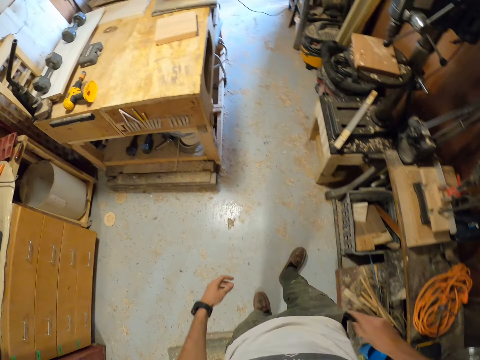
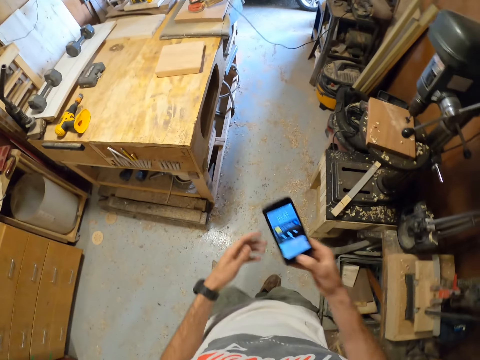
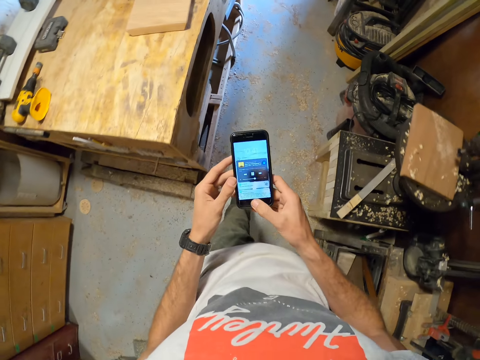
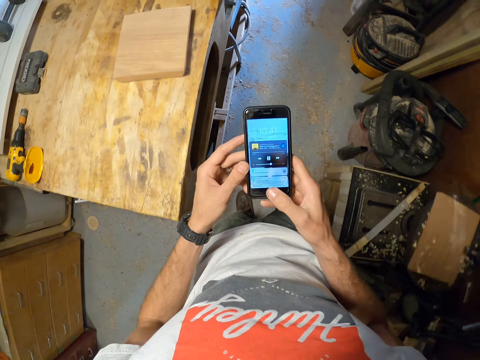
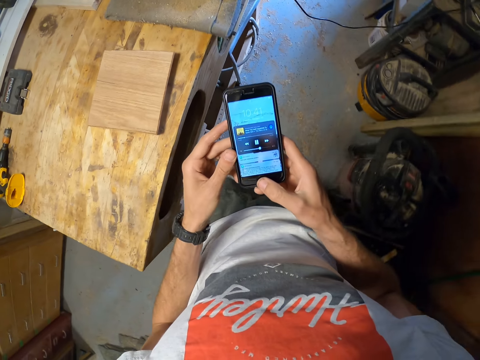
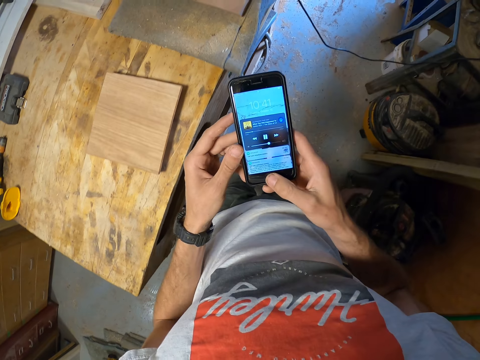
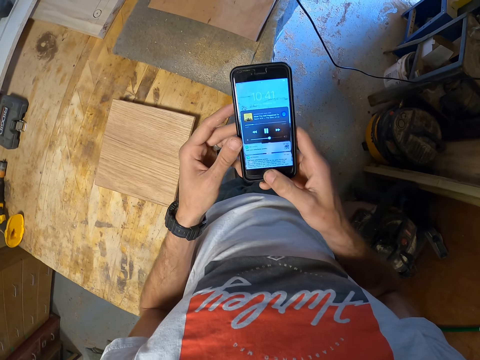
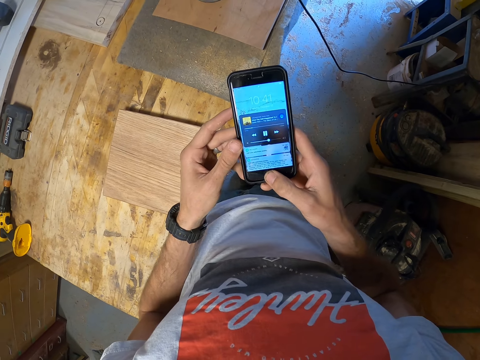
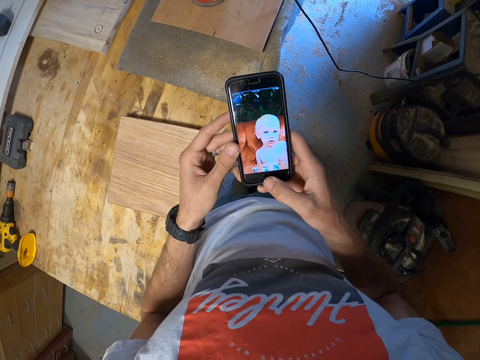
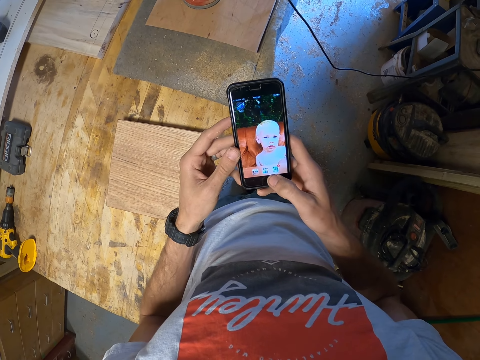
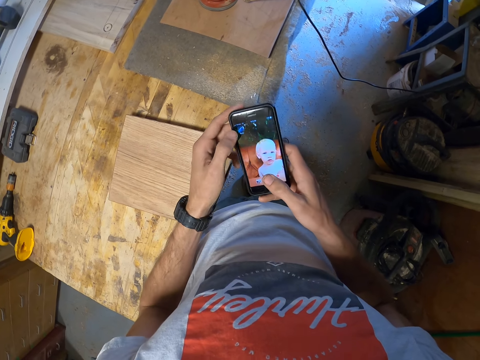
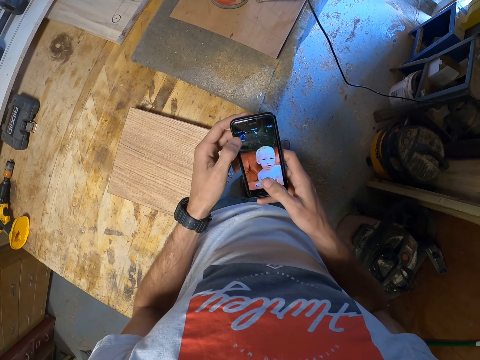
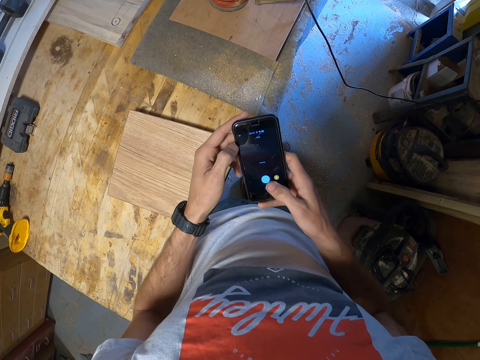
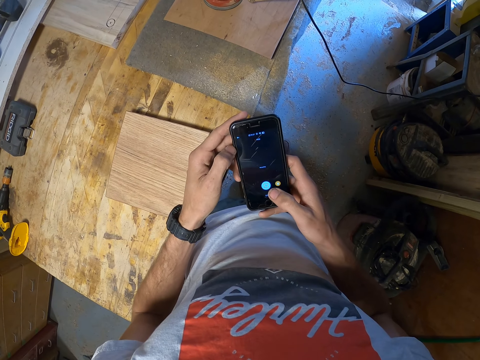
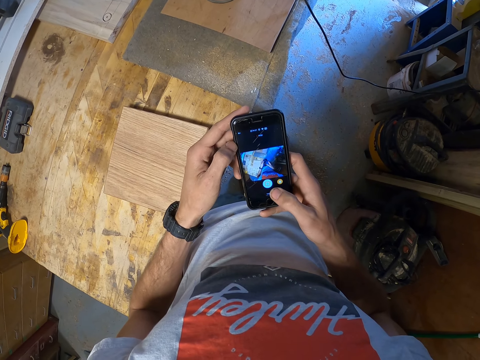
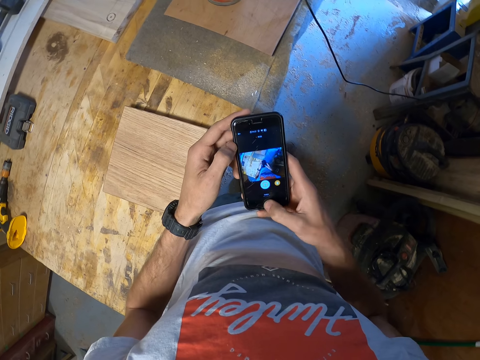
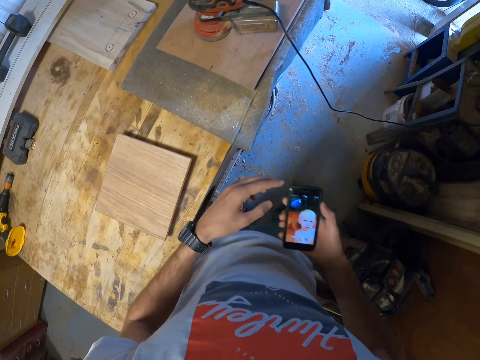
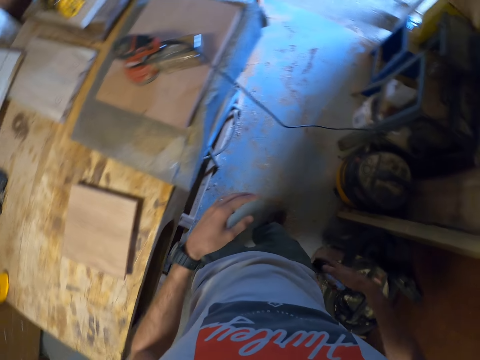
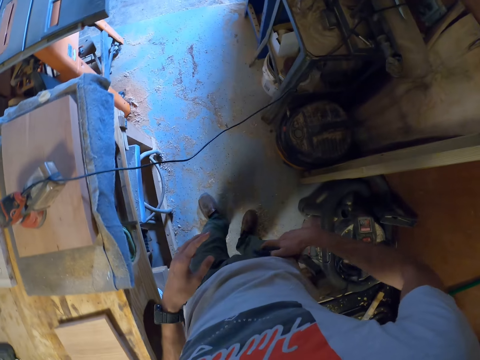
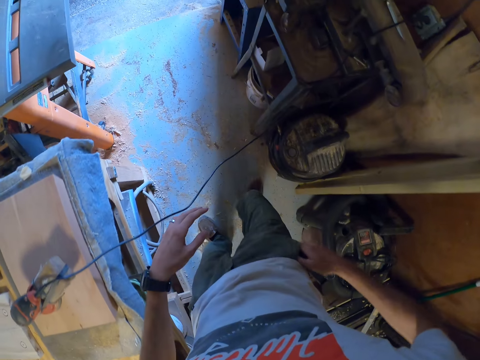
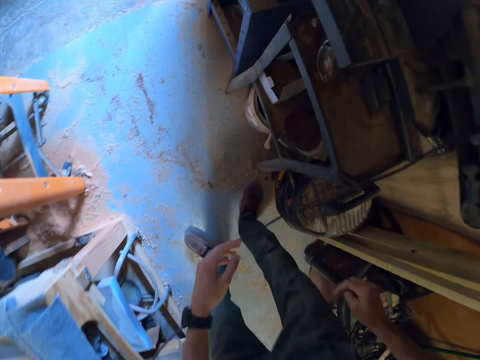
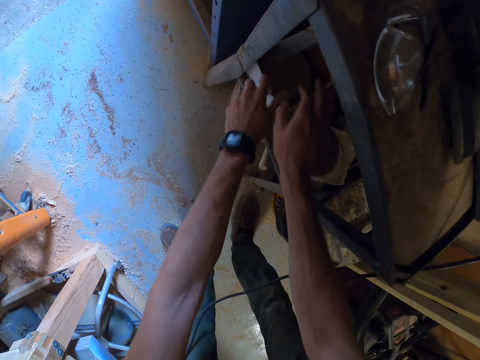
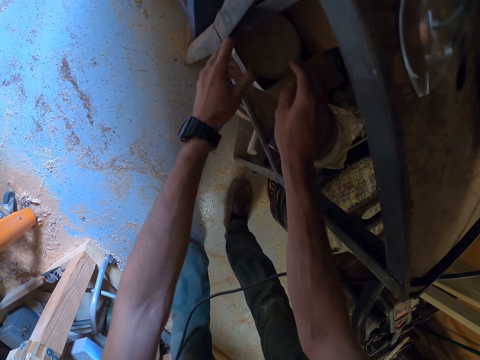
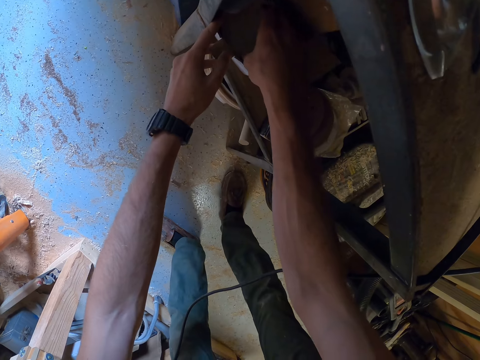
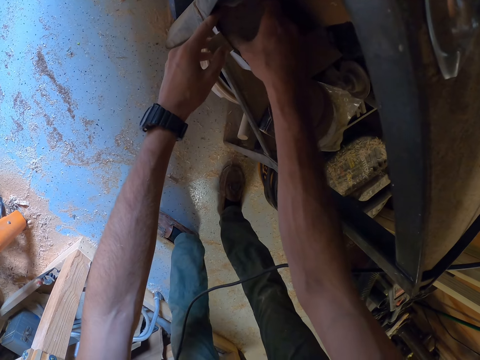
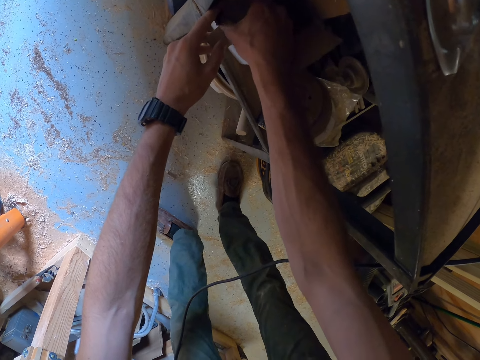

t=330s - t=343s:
The camera wearer removes a phone from a pocket. He holds the phone in both of his hands. He walks around. He stares at the phone. He taps the phone with both of his hands. He stares at the phone. He puts the phone in his pocket with his right hand. He walks around and bends down. He opens a box on another two-tier table with both of his hands. He puts his hands beneath the table. He picks up another sanding disc from the box on the second tier table with his right hand.

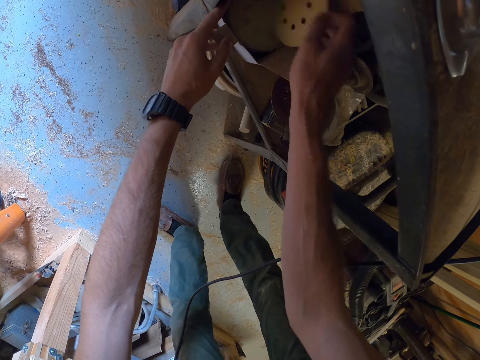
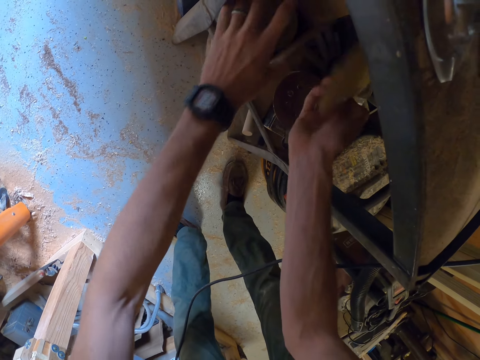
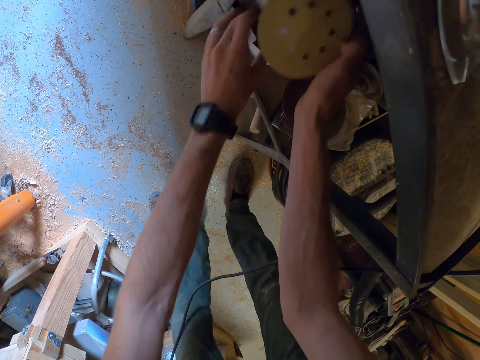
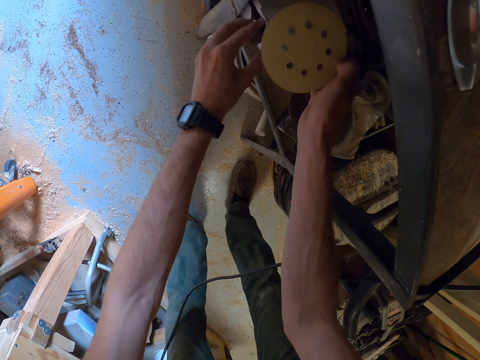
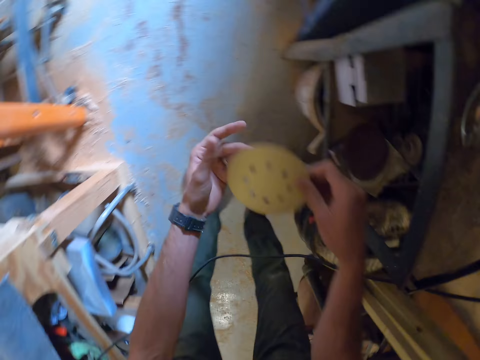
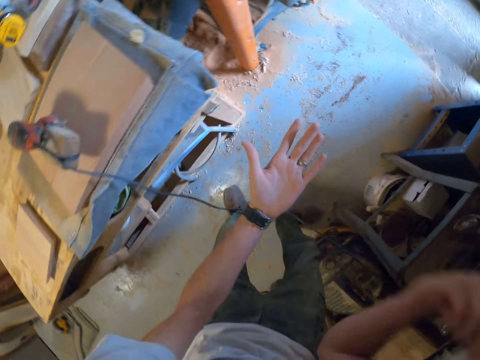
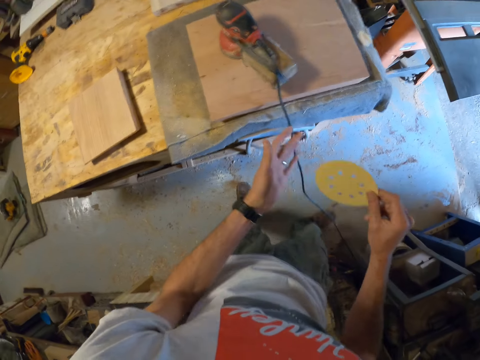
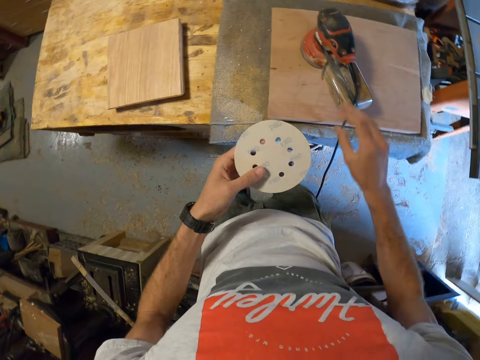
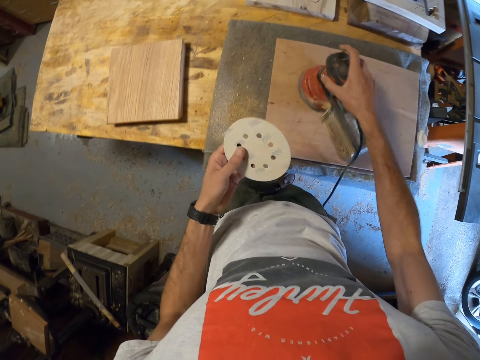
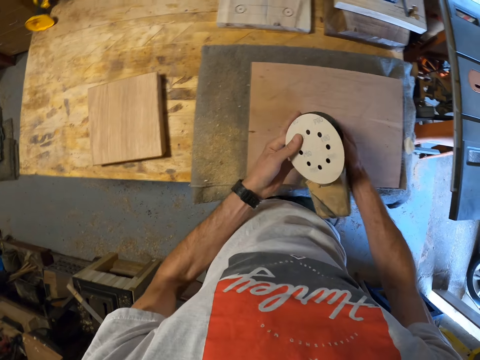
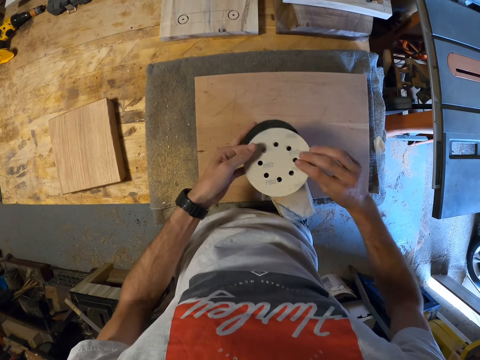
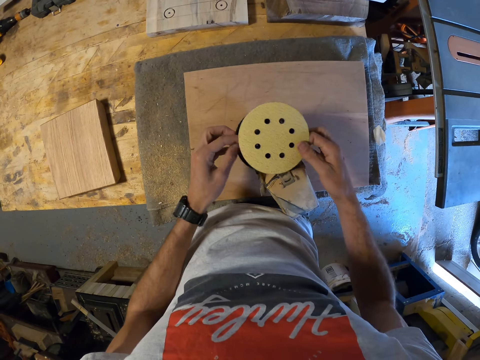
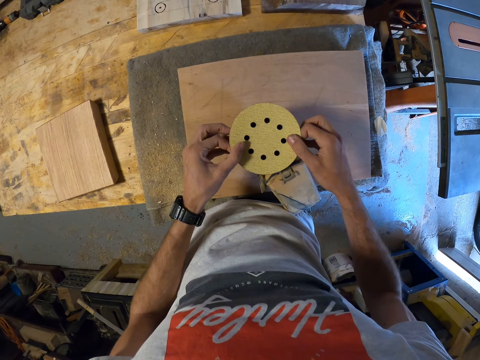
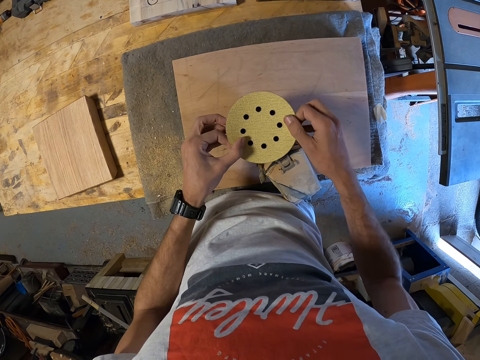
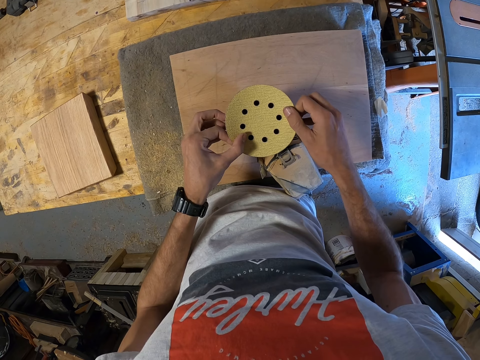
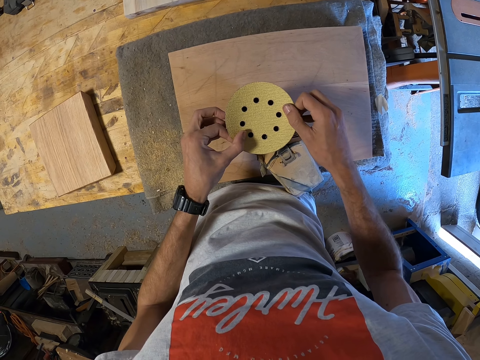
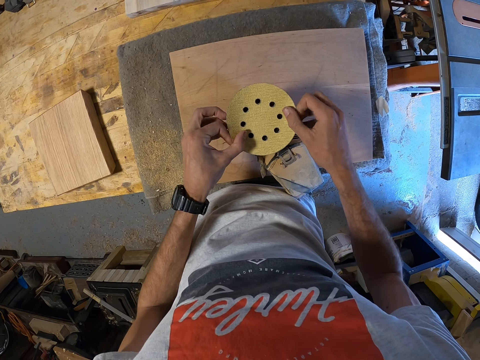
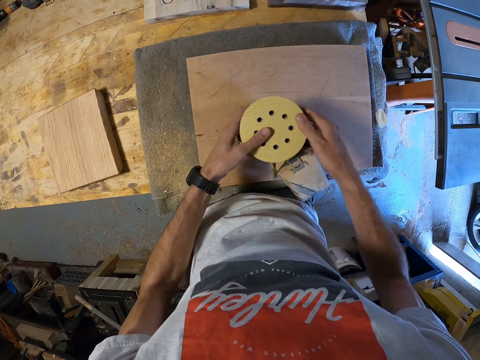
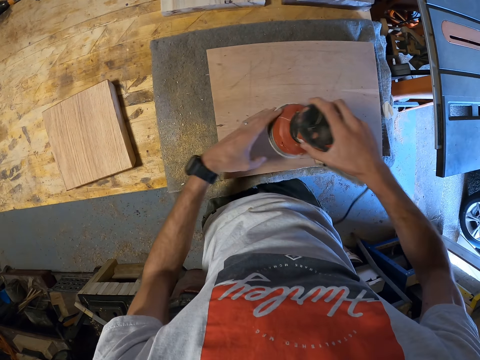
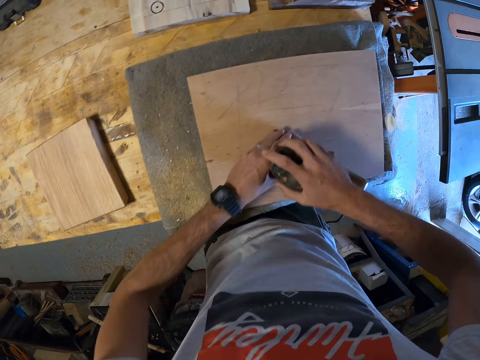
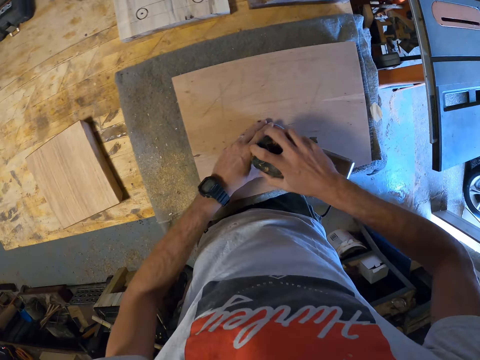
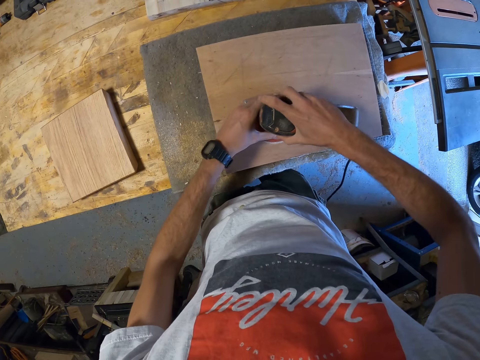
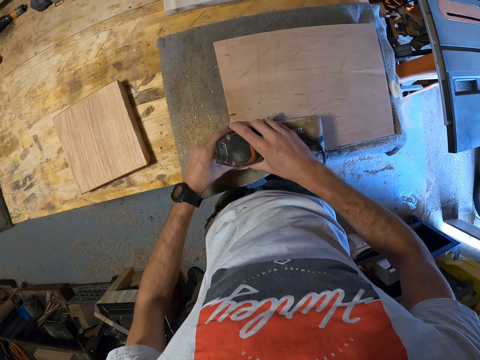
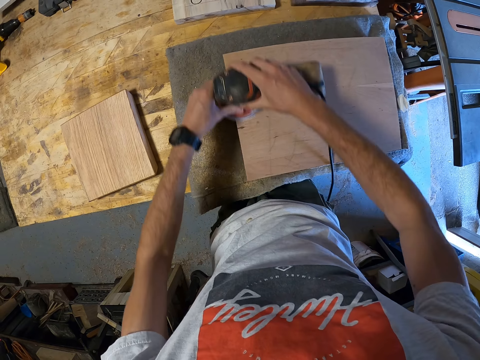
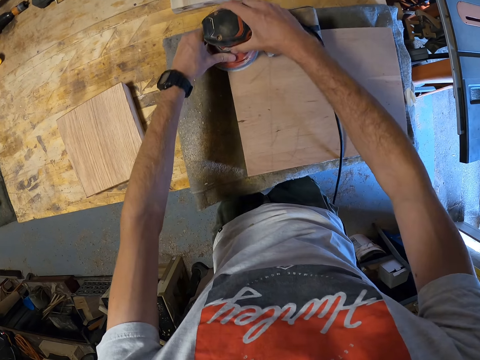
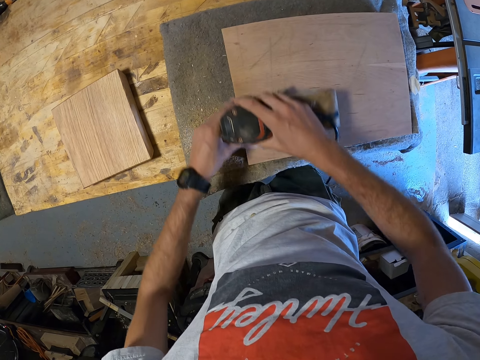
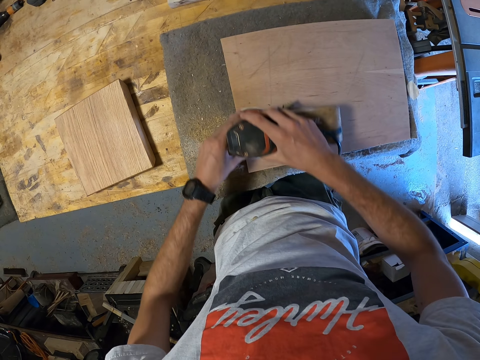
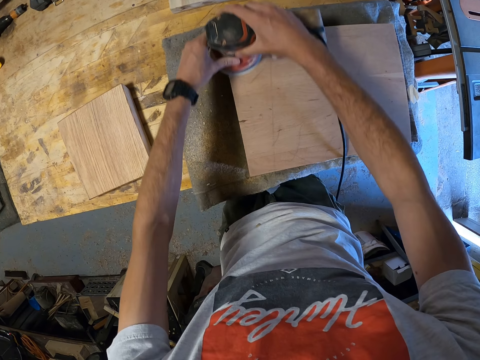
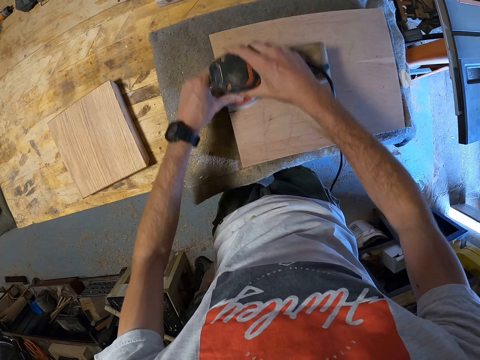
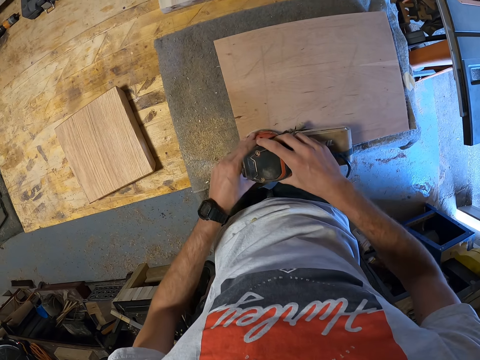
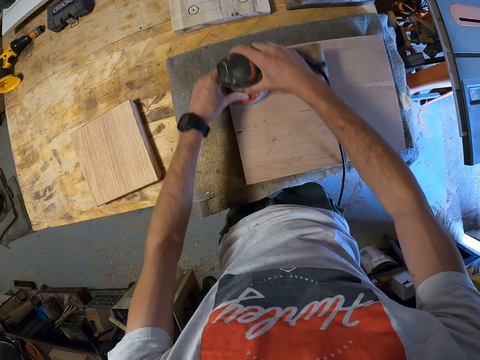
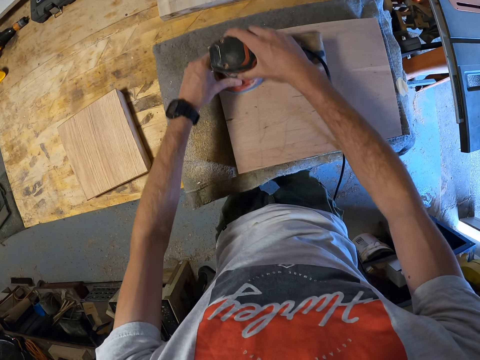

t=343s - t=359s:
The camera wearer removes an object beneath the table. He closes the box on the second two-tier table with both of his hands. He holds the object with both hands. He slaps the third sanding disc on his left hand with his right hand. He shakes the object. He holds the object with both hands. He holds a smoother machine with his right hand. He picks up the electric sander from the second plank of wood on the first workbench with his right hand. He turns the smoother machine up. He holds the smoother machine with both hands. He turns the object with his right hand. He places the third sanding disc on the electric sander on the first workbench with both of his hands. He stares. He rolls the object on the smoother machine. He stares. He lifts the smoother machine. He turns over the electric sander with both of his hands. He places the smoother machine on the wood. He sands the second plank of wood on the cloth on the first workbench with the electric sander in both of his hands.
